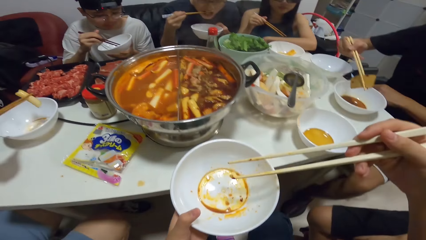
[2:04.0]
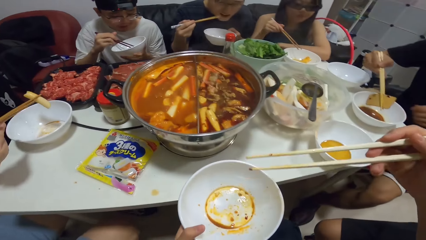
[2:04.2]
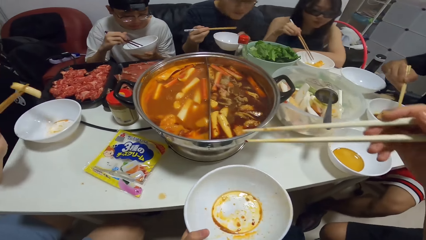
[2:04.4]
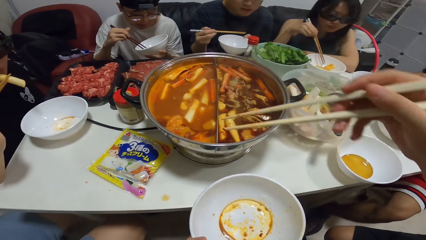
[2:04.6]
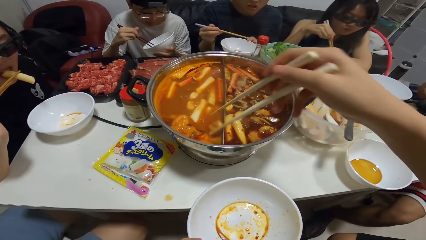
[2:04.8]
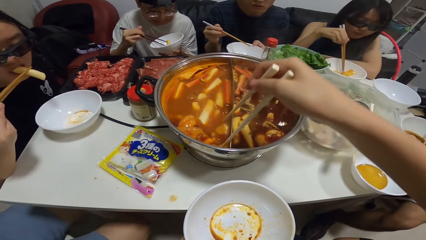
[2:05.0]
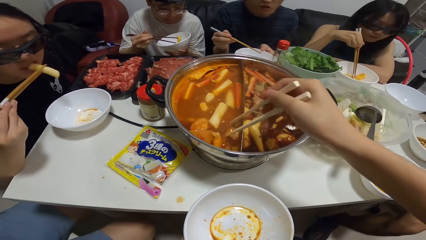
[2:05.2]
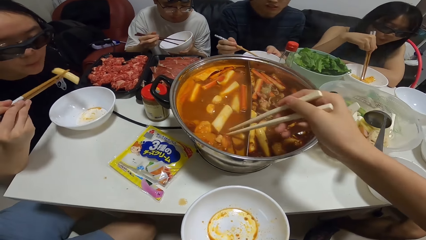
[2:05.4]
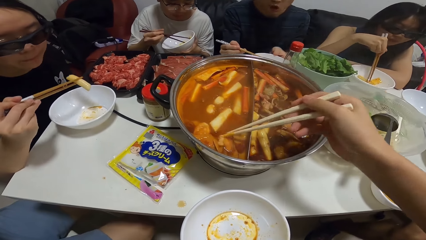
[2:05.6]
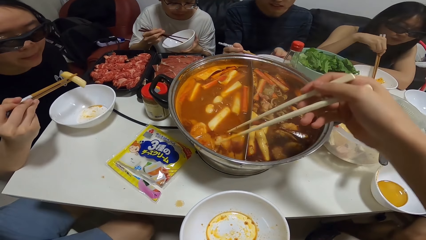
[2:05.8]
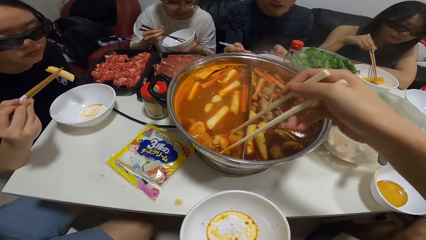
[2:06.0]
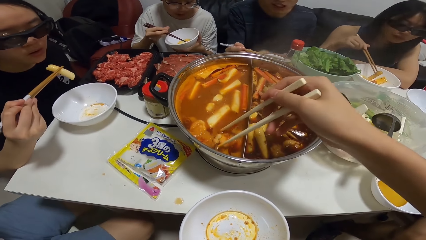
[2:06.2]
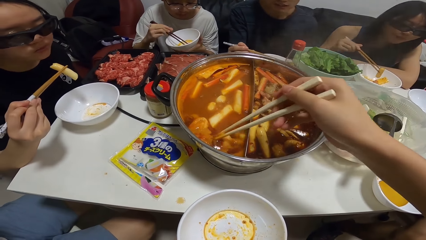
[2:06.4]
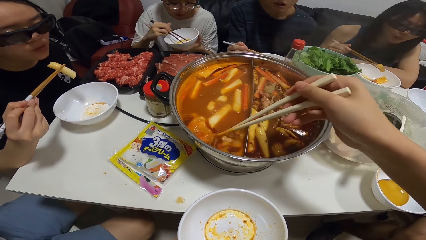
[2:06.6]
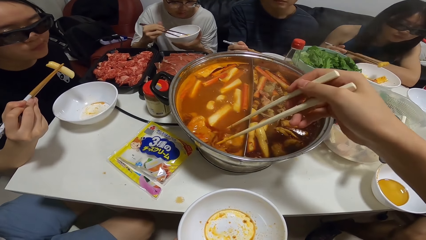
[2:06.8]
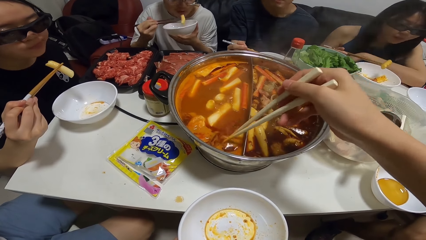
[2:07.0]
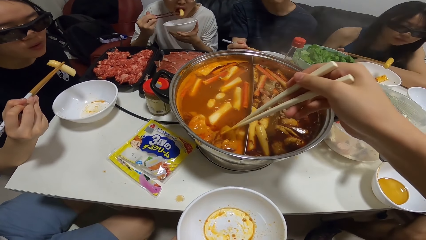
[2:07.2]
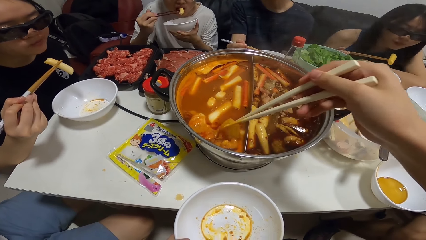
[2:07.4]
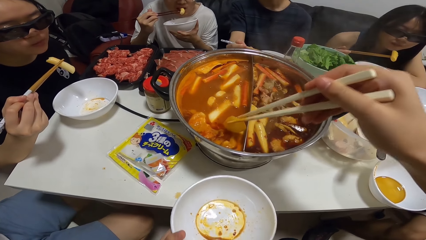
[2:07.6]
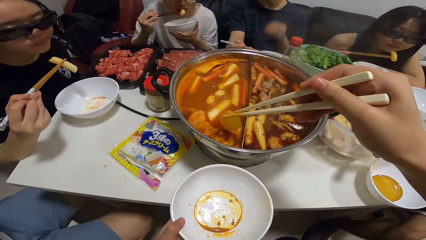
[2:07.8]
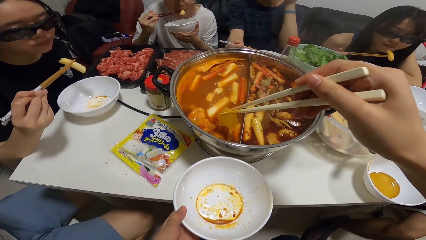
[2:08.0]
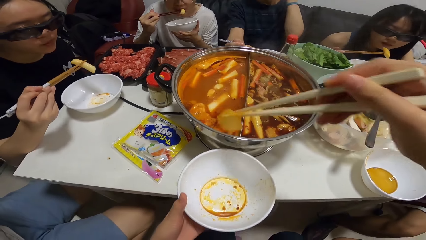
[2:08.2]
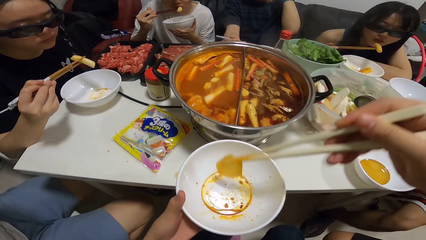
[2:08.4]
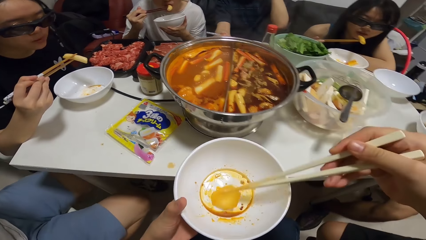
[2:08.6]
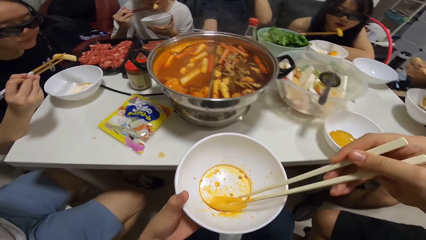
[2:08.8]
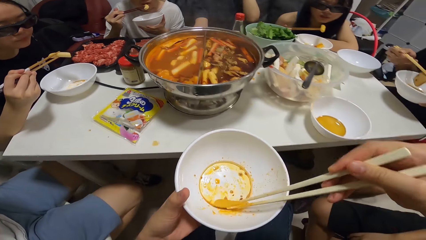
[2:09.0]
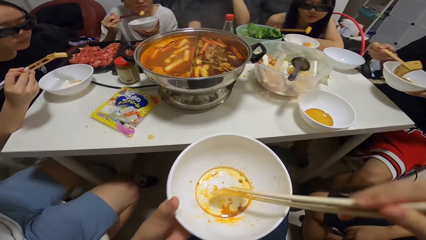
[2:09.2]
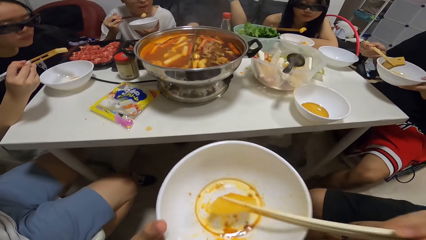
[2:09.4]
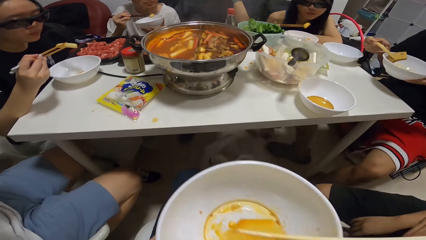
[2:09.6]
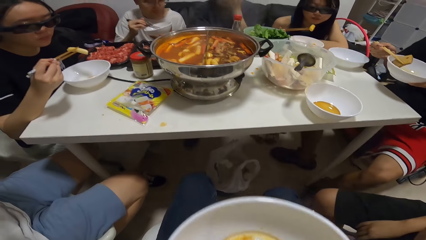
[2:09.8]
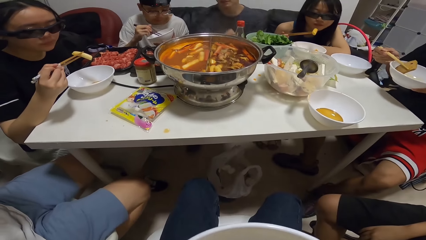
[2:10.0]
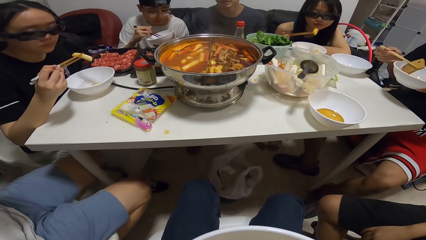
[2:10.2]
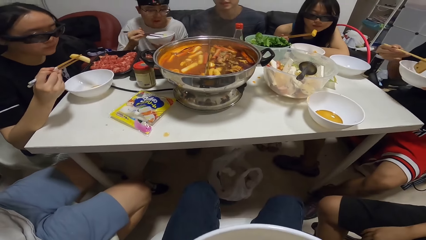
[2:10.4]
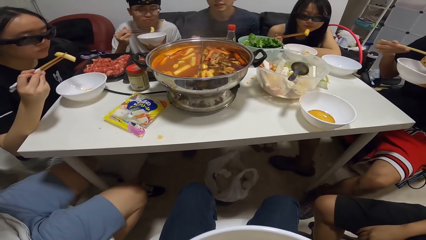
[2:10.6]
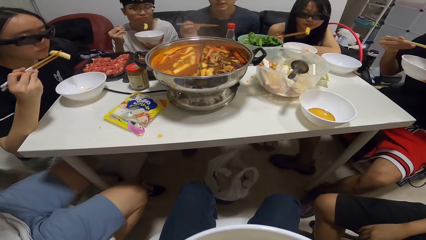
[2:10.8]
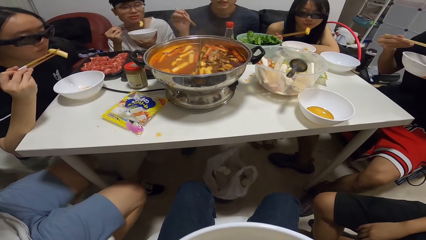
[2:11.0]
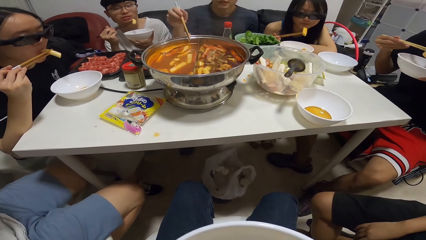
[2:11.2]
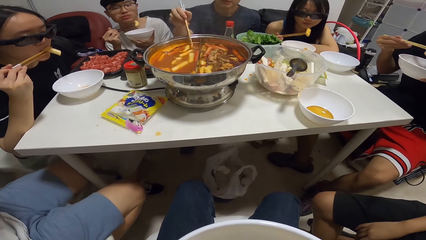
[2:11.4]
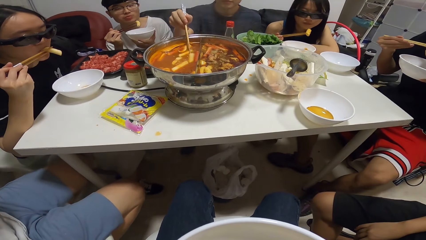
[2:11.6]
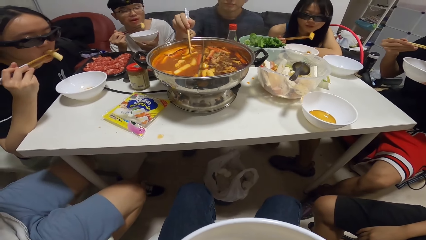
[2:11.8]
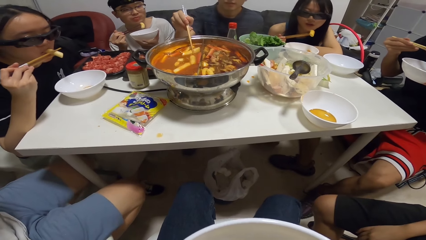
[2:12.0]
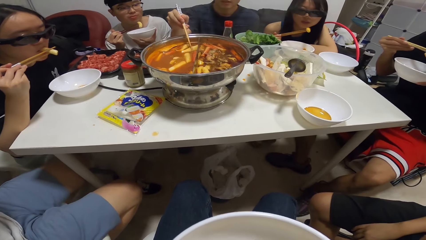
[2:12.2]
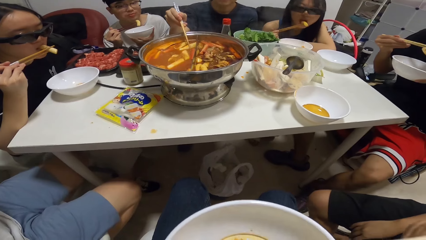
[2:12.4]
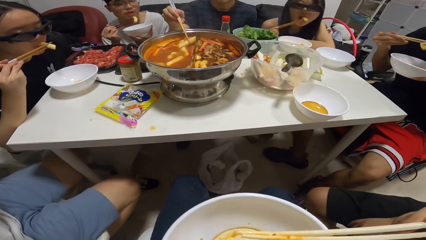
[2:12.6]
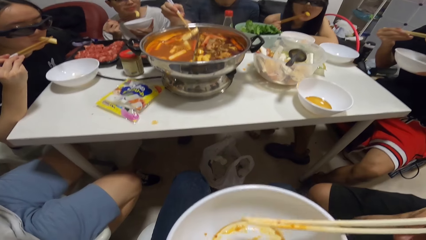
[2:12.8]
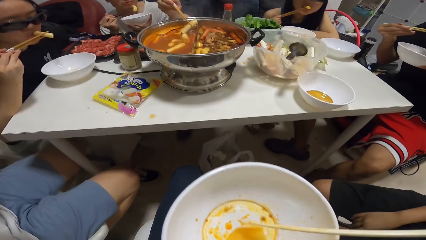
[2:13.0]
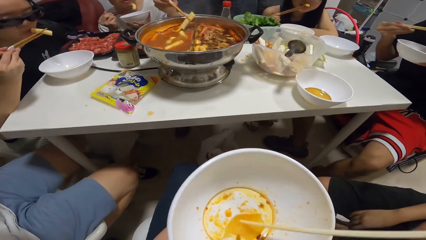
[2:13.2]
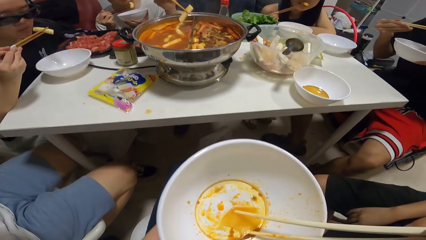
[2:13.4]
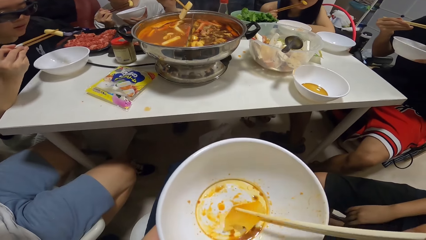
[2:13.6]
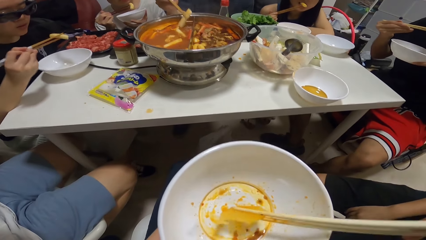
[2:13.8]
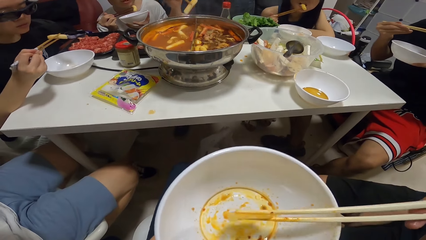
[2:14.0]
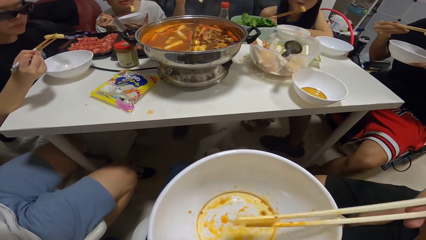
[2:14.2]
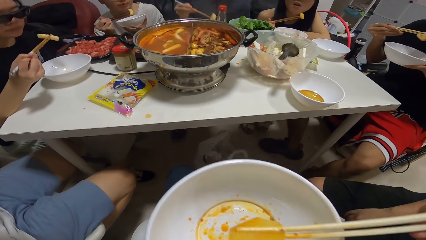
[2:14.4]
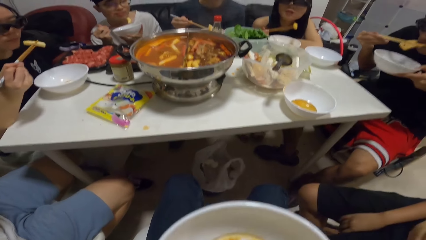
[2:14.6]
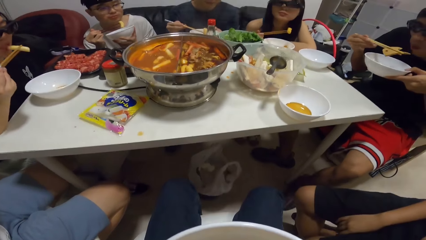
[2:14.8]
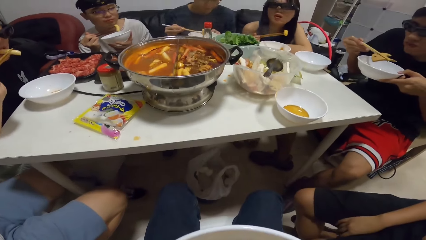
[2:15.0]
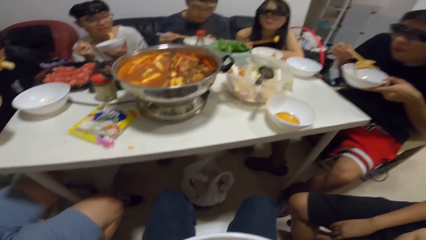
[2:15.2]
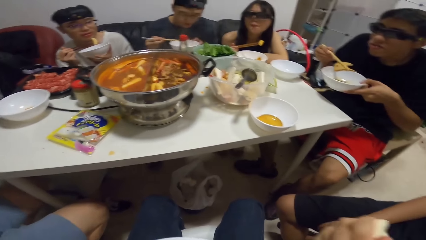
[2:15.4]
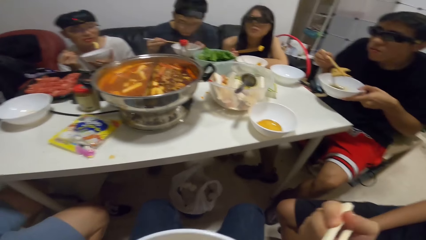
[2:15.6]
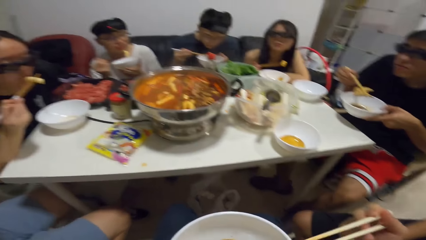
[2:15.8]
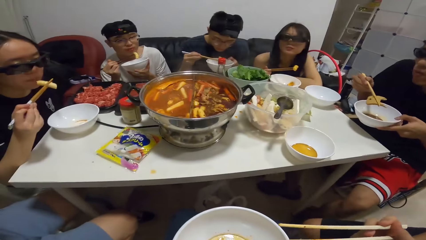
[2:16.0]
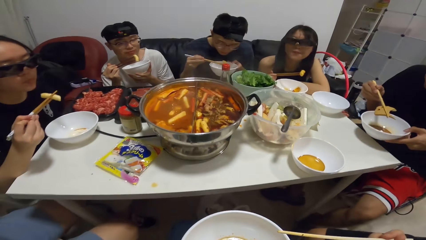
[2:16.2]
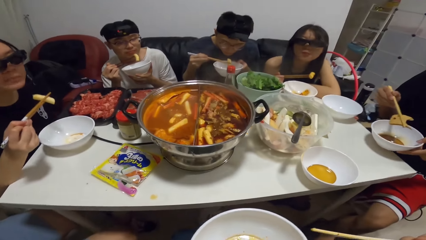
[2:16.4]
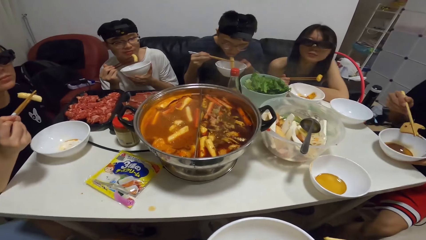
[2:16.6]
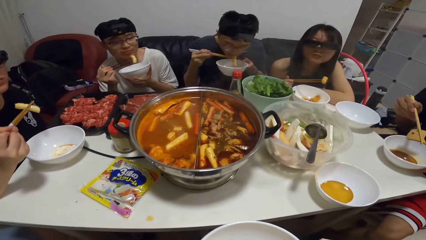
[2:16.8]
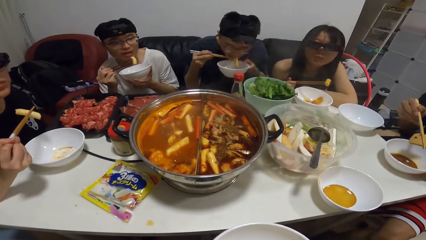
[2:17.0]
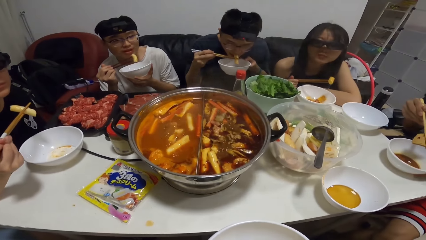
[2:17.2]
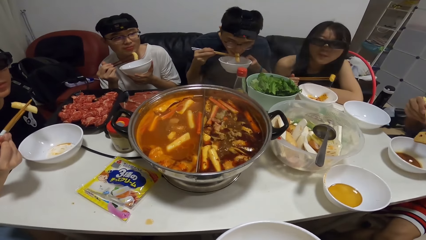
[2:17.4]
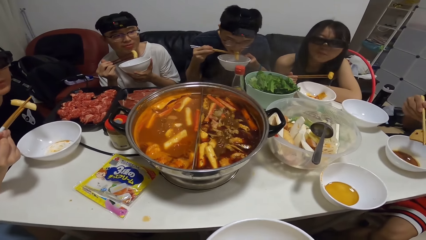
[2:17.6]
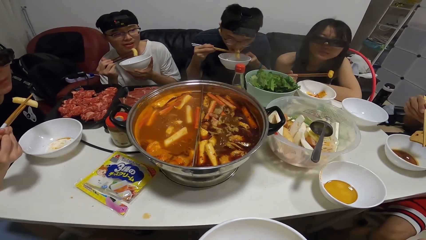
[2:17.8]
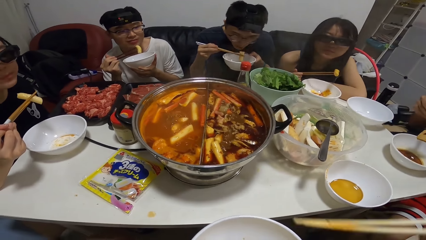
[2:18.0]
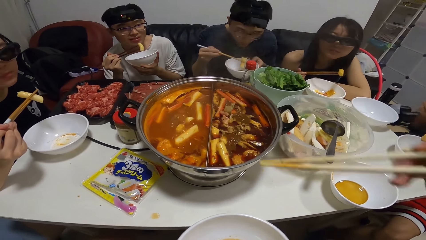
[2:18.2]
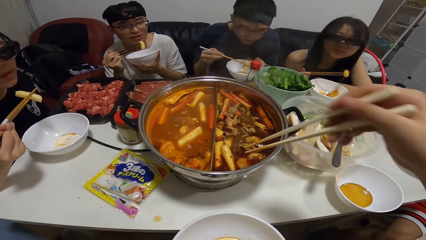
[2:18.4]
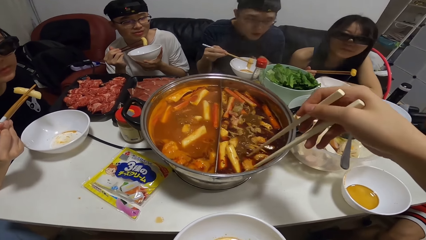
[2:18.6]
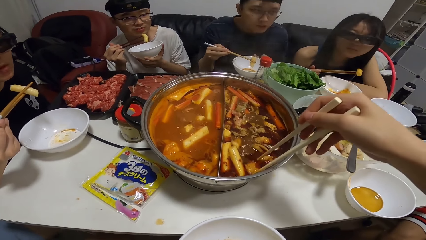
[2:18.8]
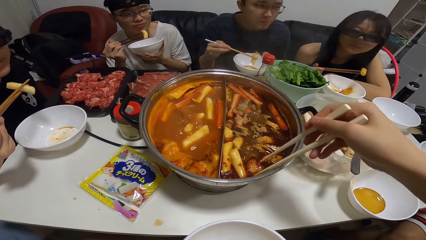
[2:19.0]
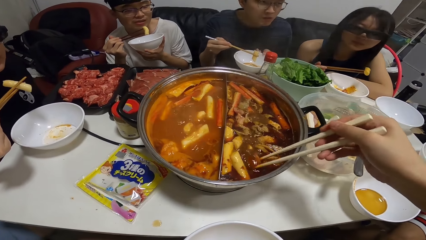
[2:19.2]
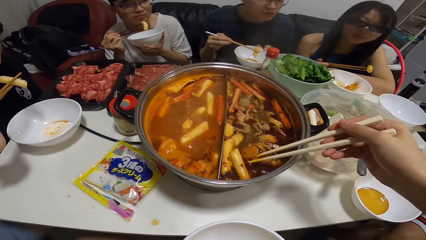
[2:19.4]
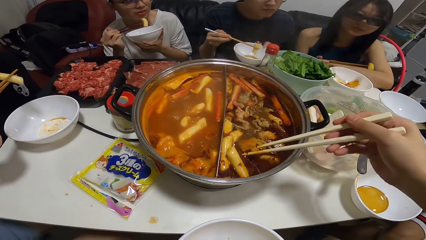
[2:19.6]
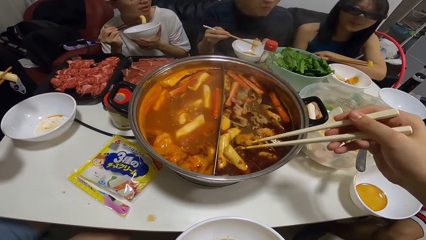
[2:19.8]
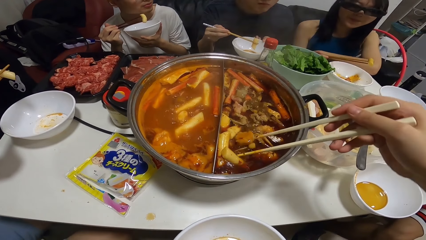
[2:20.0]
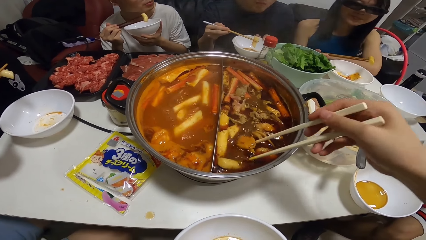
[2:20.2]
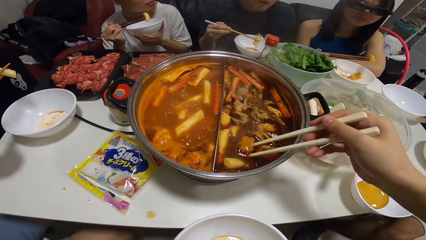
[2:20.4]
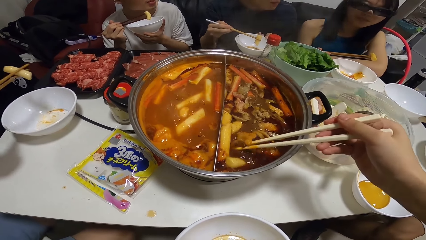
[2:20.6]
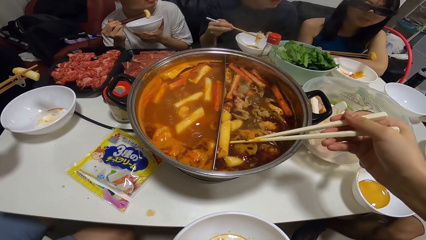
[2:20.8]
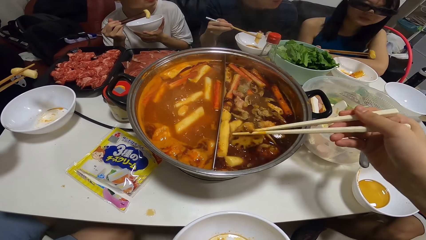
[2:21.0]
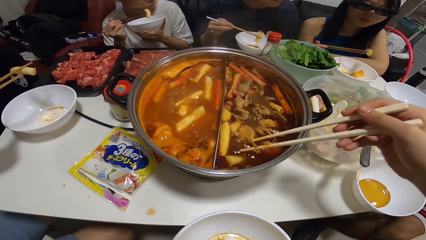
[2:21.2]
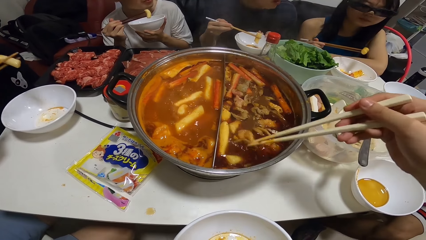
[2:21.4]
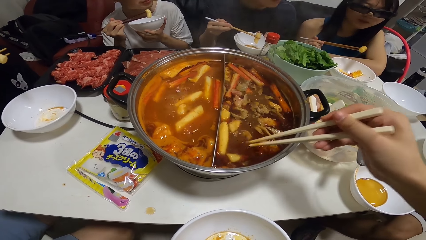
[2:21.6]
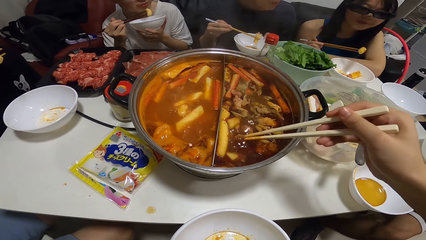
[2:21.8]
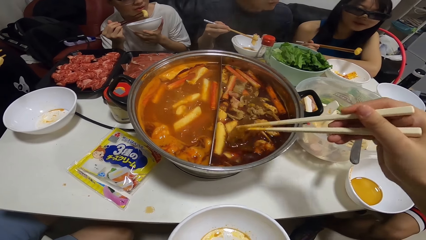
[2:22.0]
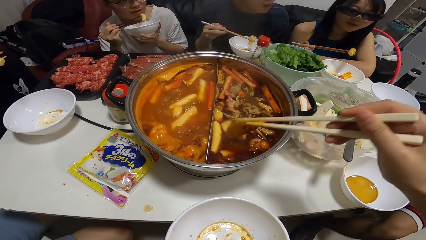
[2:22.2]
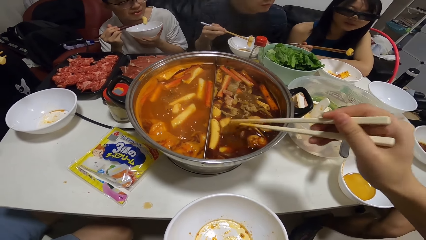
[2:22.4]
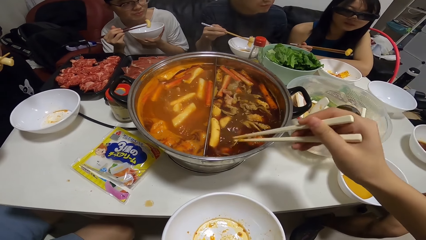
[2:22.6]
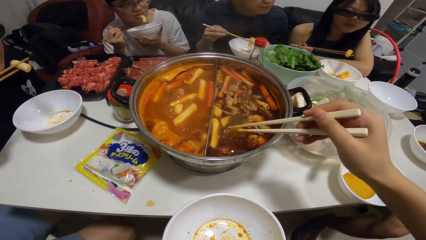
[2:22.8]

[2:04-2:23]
A man serves his meal from the pot with chopsticks in his right hand. The camera wearer picks stew from the cooking pot. She serves her meal from the pot into a bowl with chopsticks in her right hand. She eats with chopsticks. Another man serves his meal from the pot with chopsticks in his right hand. The camera wearer picks stew from the cooking pot.
